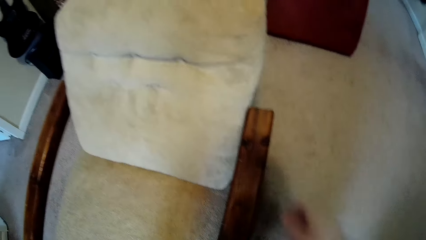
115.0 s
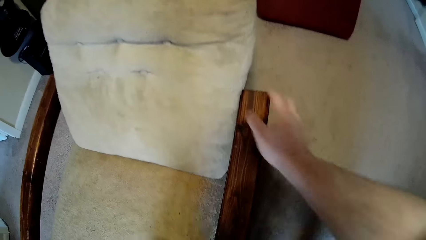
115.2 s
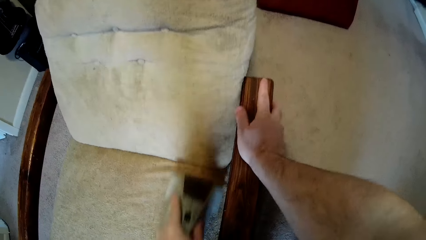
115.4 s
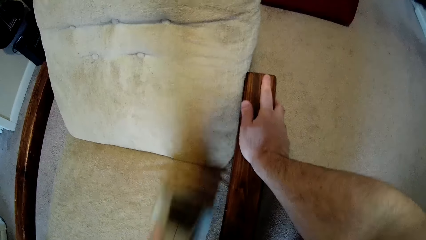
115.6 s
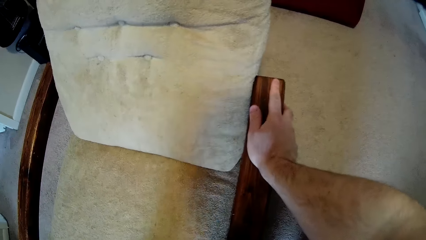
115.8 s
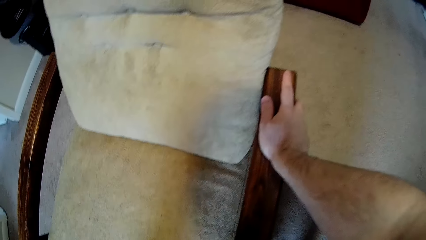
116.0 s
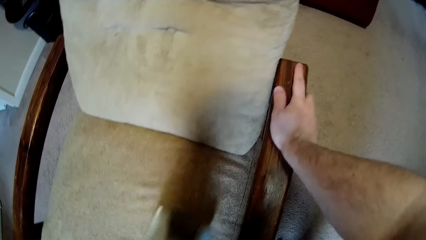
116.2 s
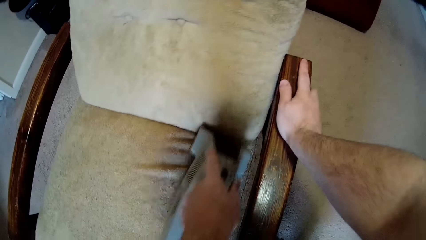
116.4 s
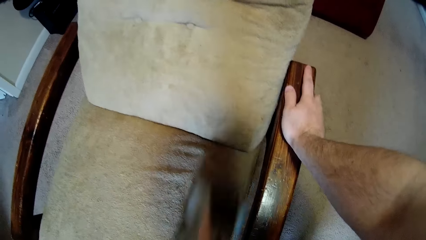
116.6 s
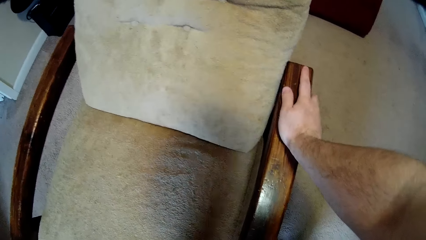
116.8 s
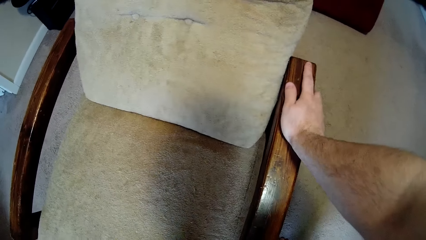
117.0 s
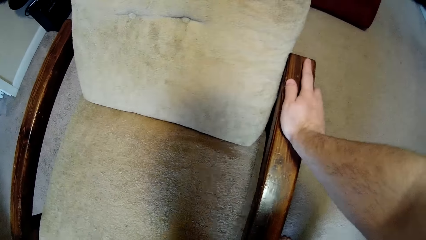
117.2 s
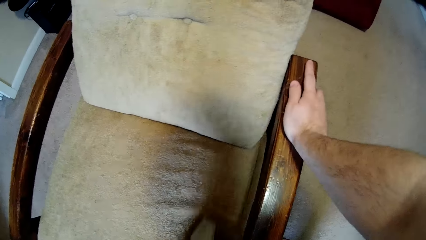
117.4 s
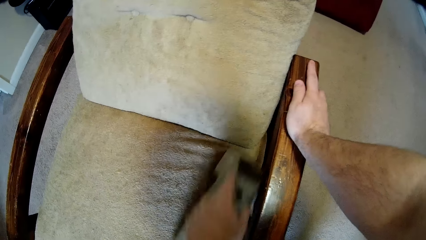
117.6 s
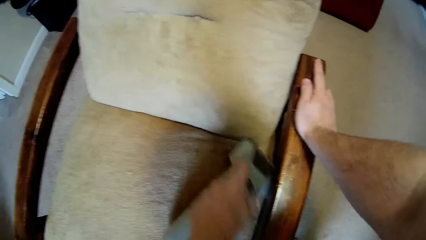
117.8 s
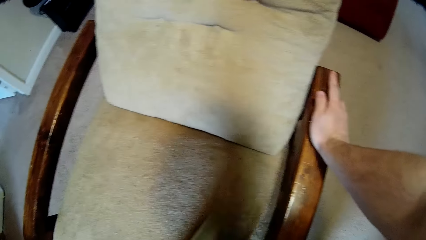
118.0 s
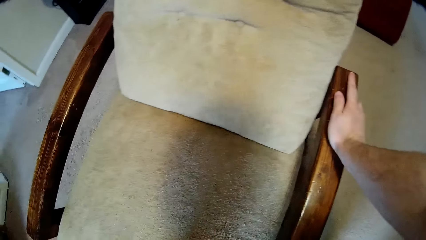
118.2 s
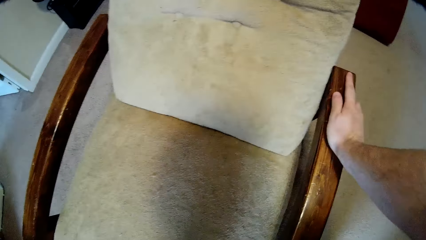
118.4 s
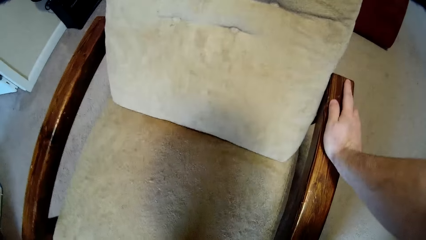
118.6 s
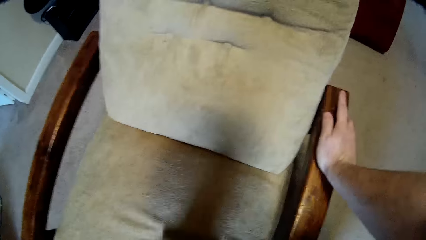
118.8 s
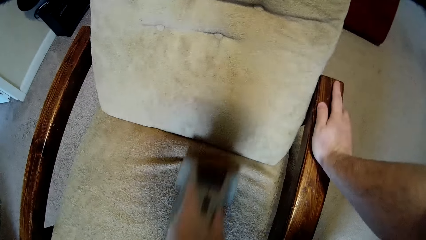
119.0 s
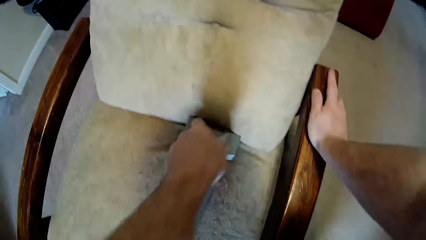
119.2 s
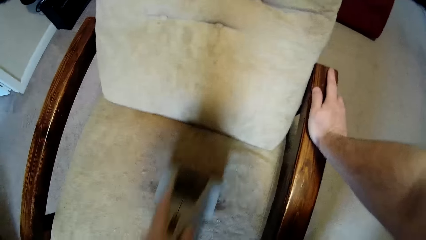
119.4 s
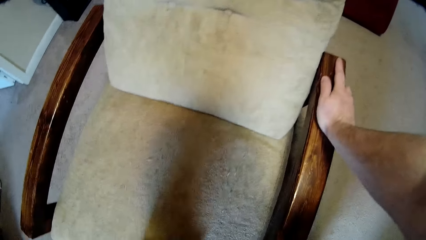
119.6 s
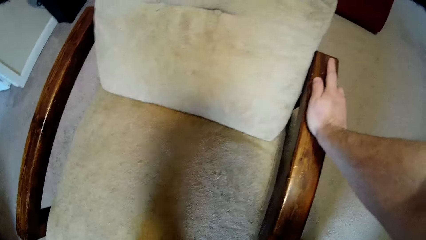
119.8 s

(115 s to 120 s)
The camera wearer cleans the chair.

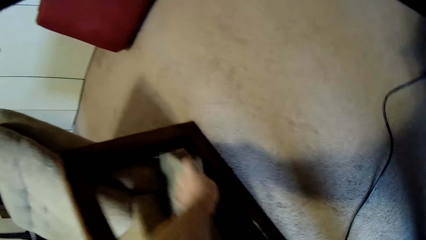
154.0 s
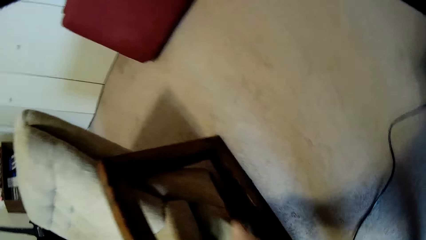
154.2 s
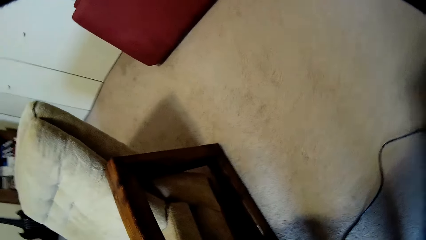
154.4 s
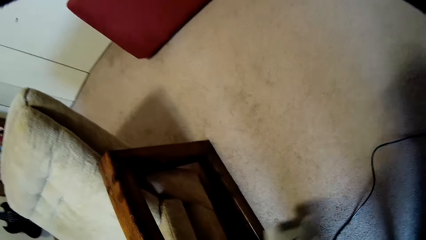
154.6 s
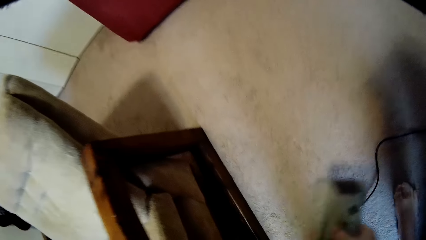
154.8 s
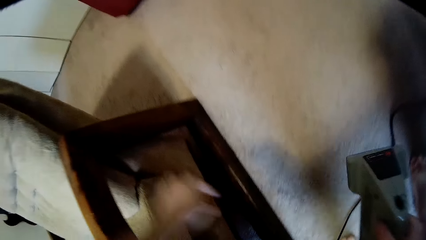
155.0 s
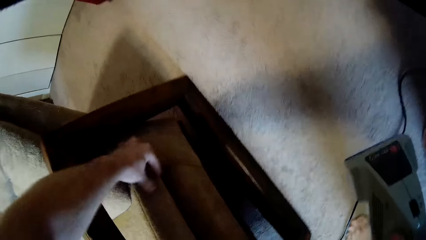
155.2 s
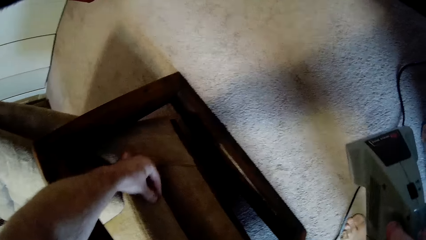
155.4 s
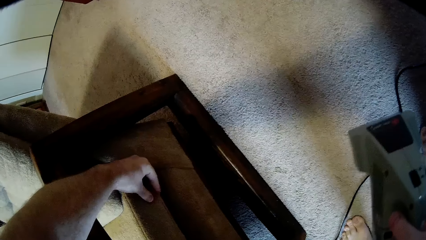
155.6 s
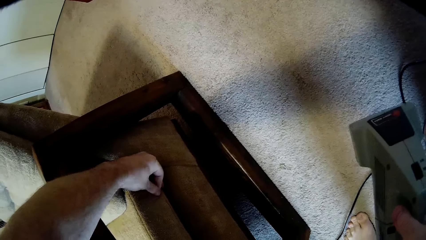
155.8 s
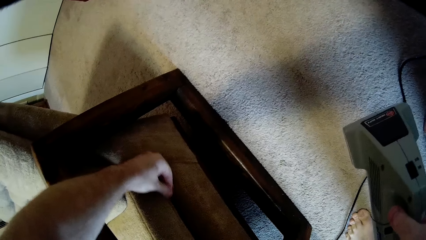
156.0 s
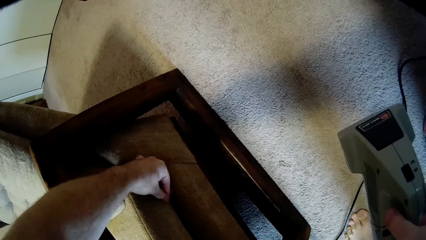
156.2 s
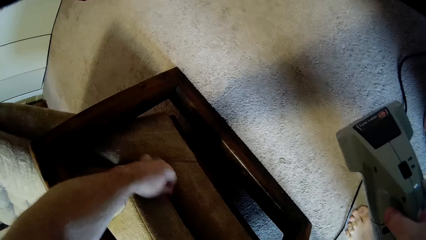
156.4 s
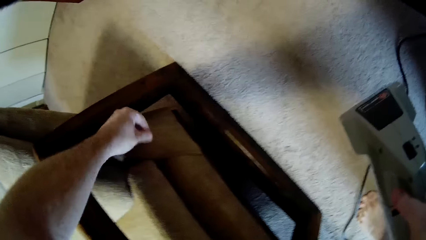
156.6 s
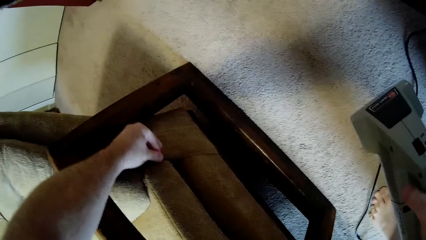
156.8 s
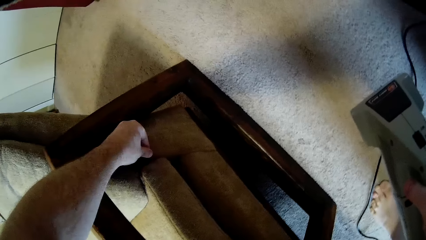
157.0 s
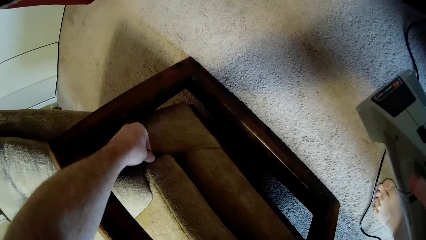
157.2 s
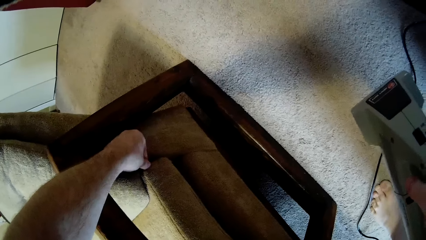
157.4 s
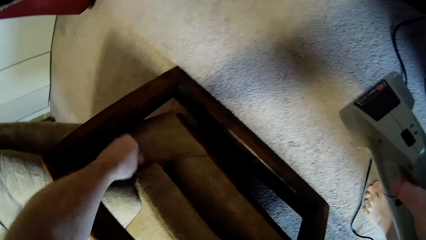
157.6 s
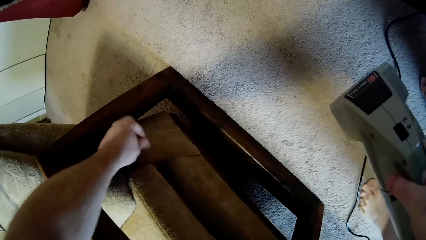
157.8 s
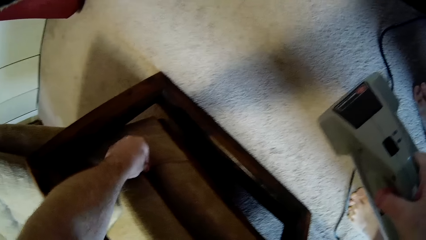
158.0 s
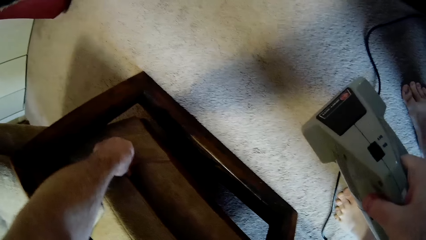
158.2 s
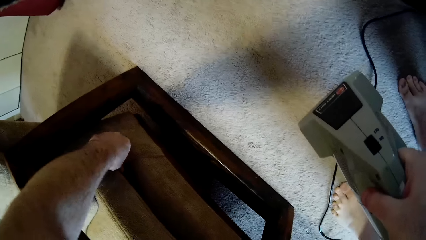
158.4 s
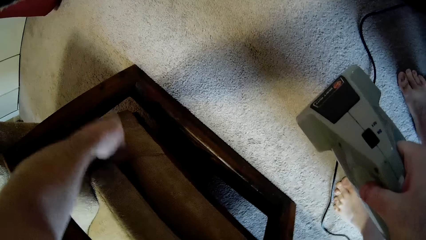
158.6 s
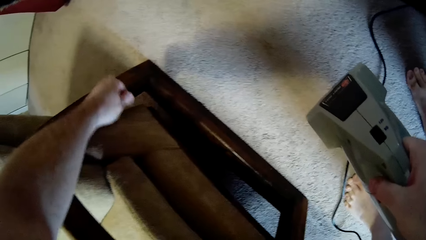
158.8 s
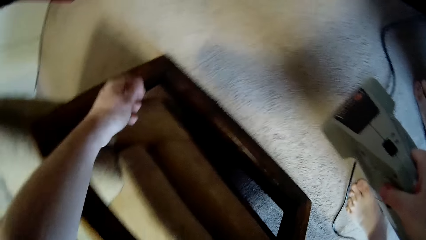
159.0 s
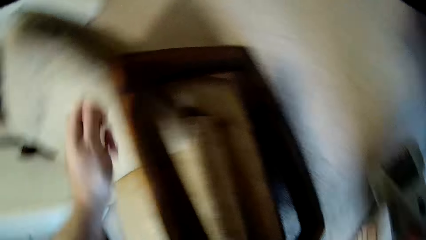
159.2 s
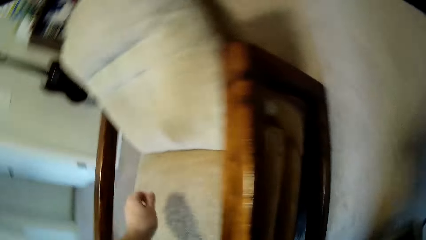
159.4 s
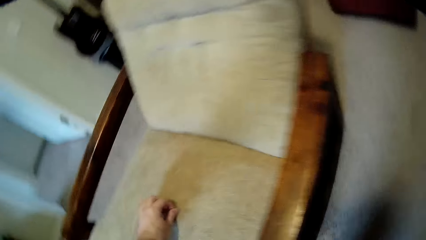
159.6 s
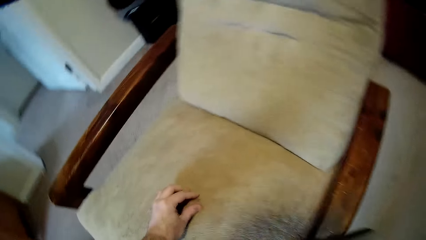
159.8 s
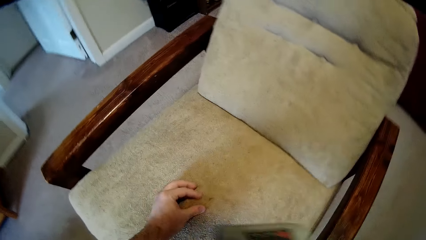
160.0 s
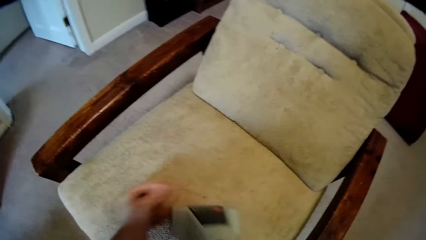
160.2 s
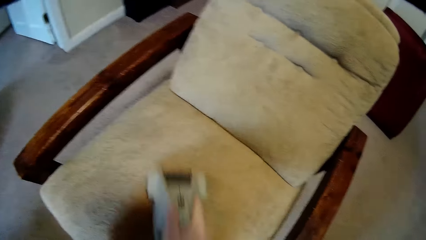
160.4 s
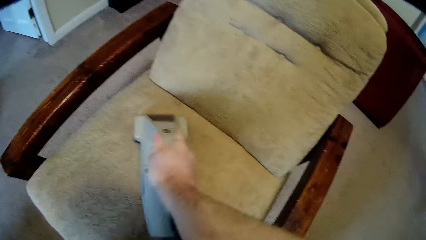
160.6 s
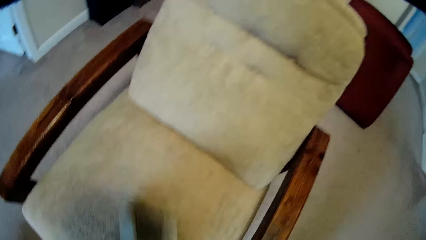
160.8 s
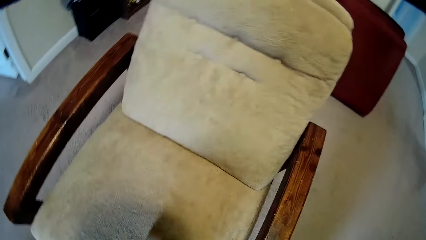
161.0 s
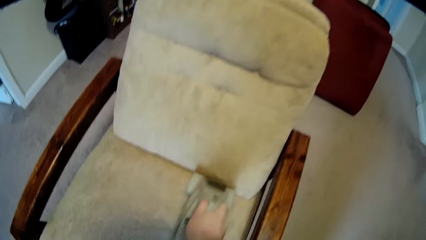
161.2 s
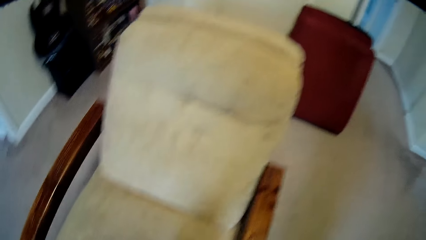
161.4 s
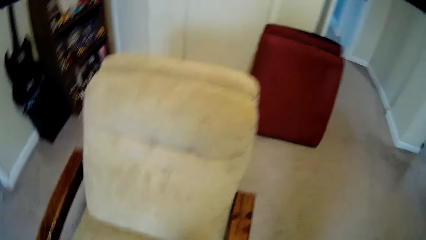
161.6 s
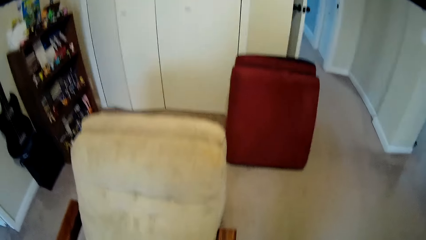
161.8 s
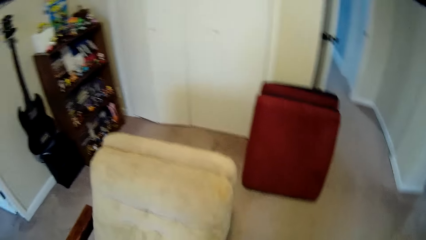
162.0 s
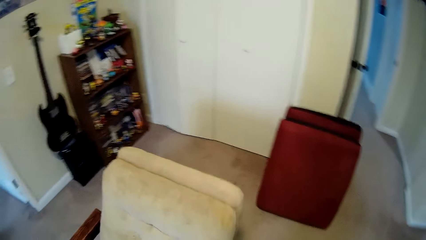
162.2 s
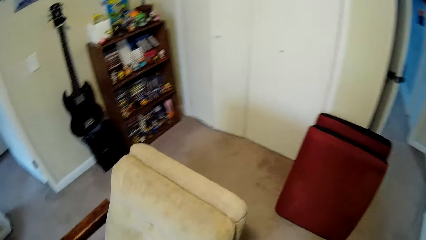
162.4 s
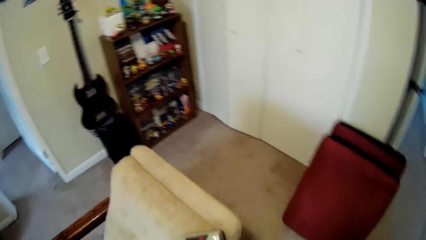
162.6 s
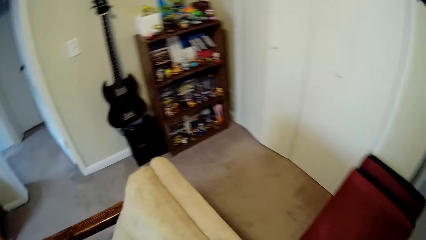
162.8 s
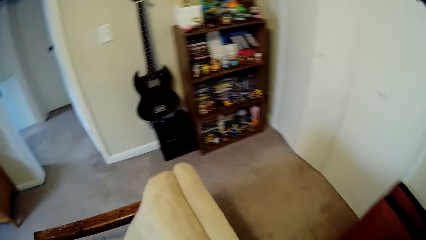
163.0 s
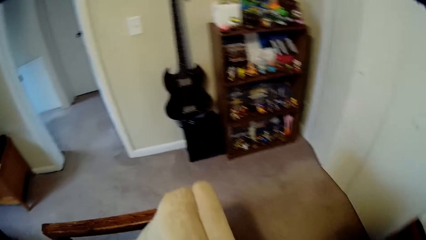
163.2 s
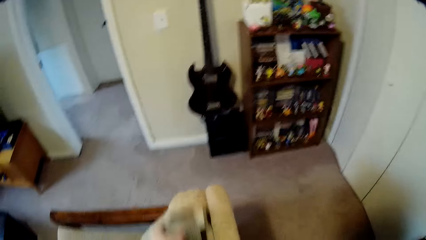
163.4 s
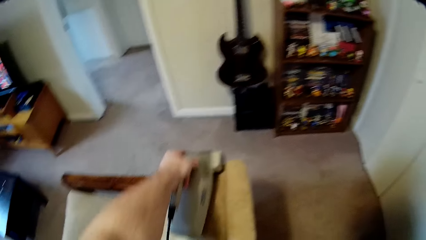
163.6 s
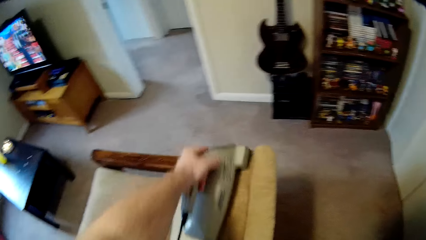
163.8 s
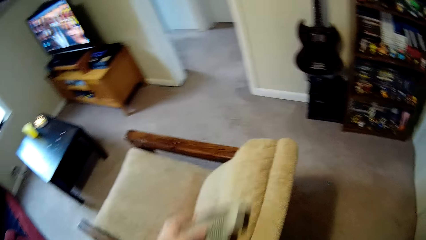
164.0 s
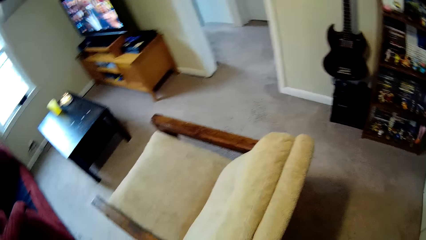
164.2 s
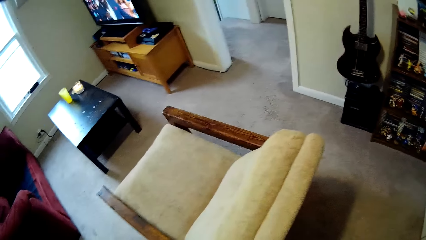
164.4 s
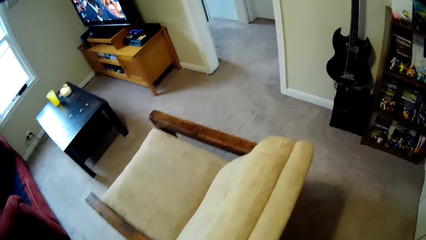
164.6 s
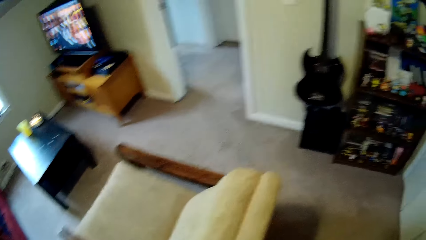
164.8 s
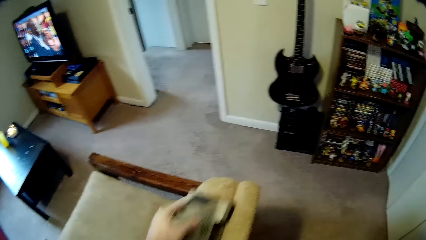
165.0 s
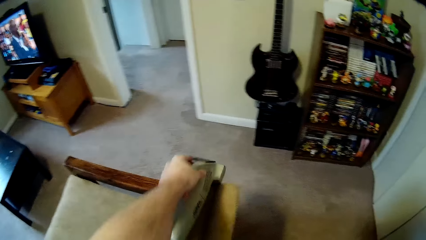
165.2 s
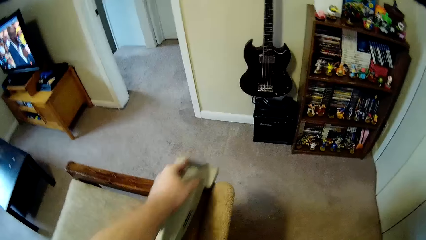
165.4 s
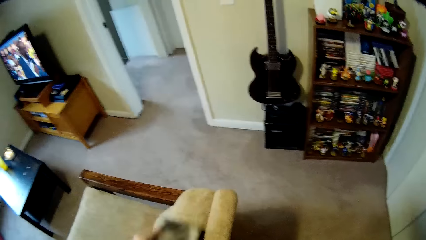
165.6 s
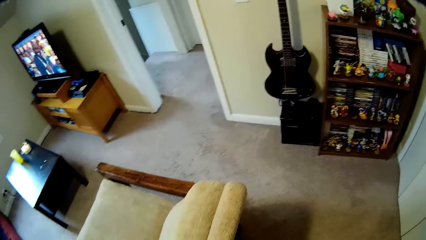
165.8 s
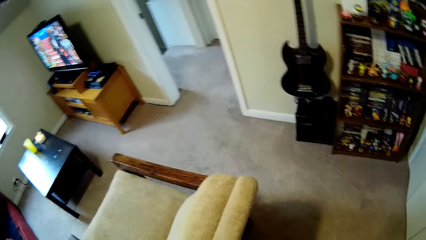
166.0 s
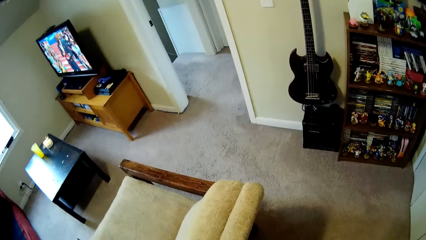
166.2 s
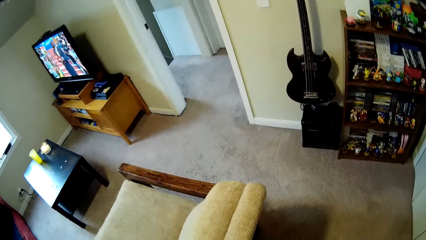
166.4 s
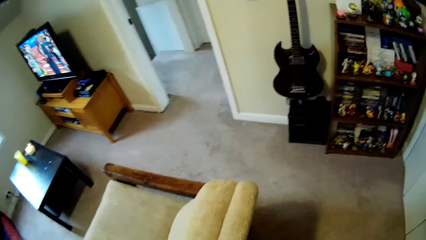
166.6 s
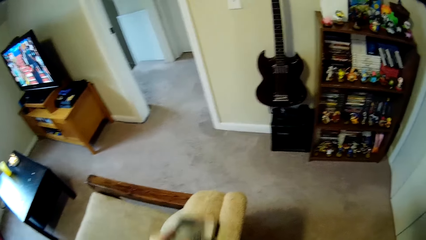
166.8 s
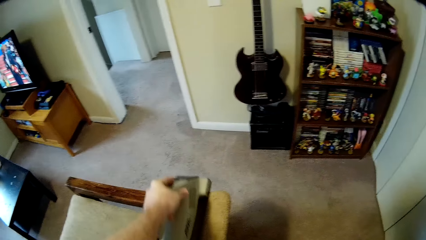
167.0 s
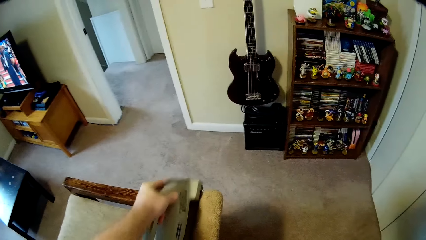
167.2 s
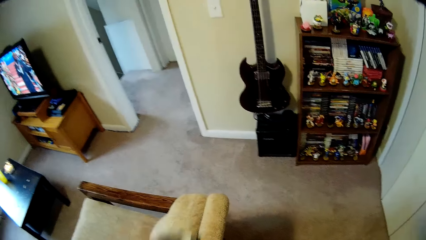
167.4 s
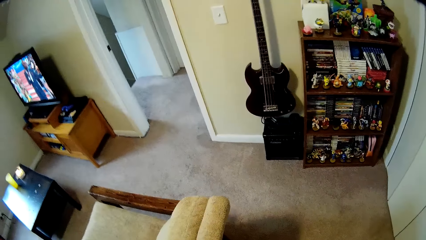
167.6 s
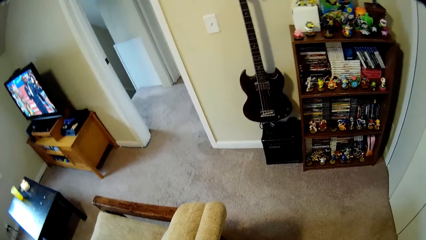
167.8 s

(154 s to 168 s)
The camera wearer picks the dirt using the finger. They clean the sofa using a sofa cleaning machine.
